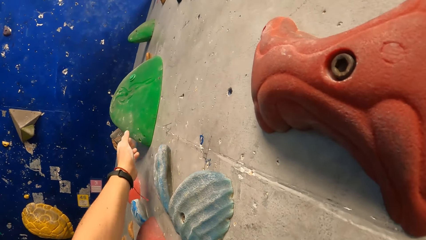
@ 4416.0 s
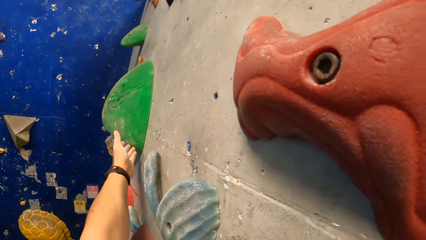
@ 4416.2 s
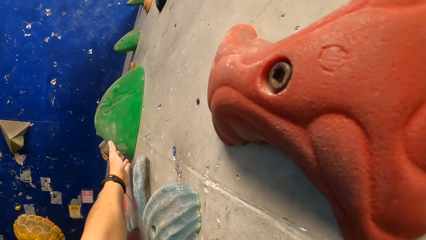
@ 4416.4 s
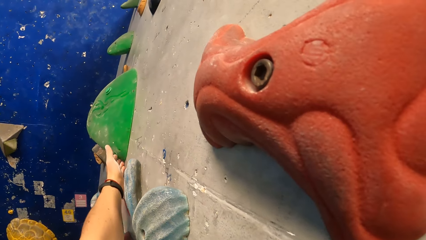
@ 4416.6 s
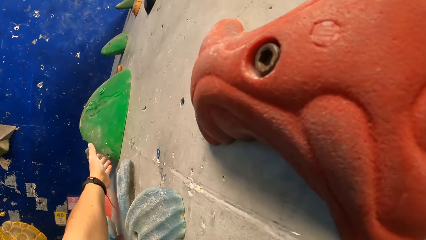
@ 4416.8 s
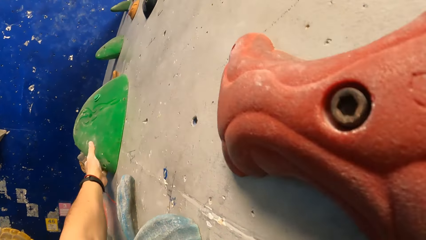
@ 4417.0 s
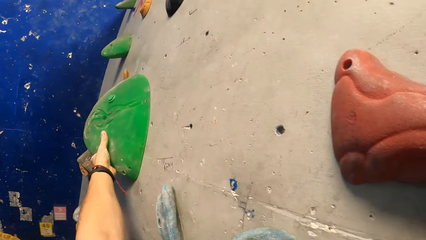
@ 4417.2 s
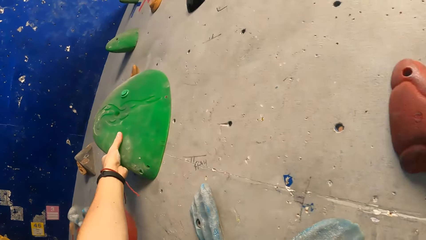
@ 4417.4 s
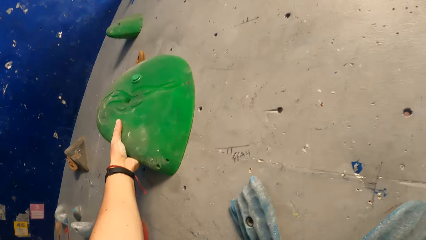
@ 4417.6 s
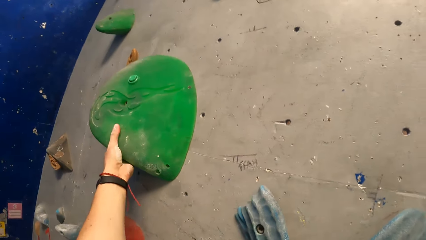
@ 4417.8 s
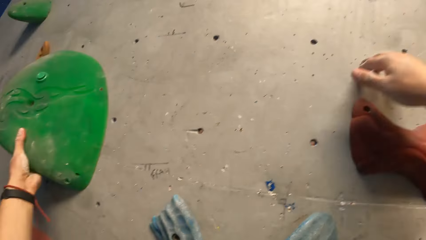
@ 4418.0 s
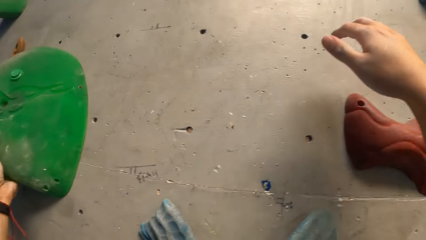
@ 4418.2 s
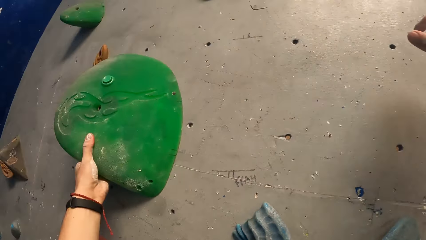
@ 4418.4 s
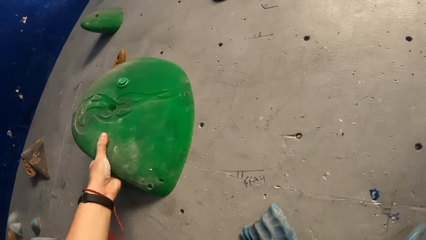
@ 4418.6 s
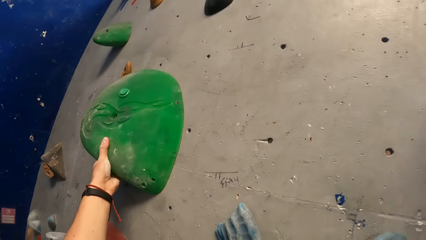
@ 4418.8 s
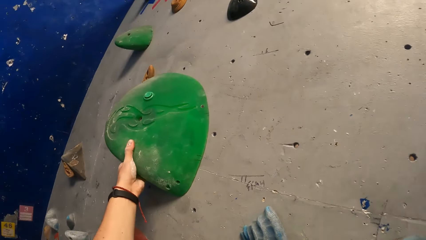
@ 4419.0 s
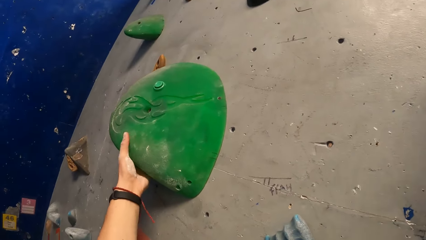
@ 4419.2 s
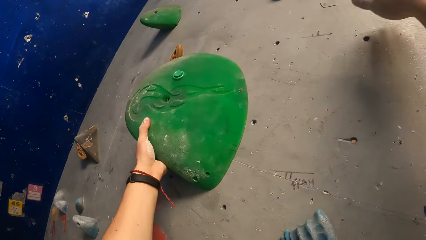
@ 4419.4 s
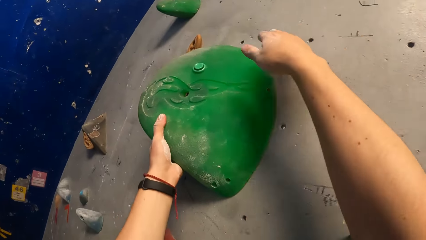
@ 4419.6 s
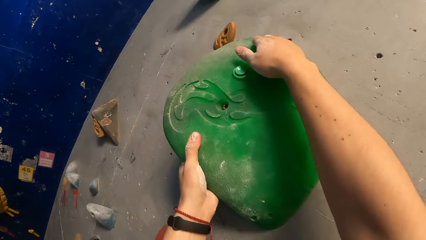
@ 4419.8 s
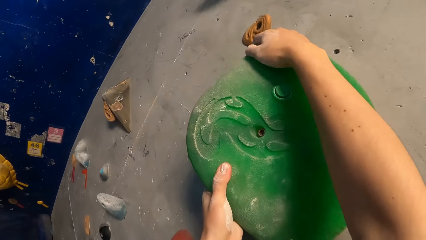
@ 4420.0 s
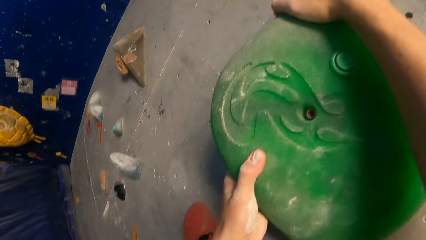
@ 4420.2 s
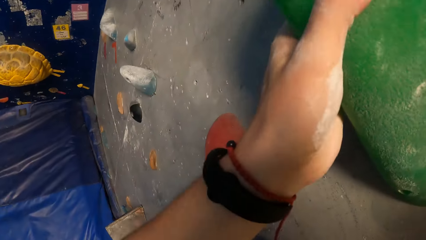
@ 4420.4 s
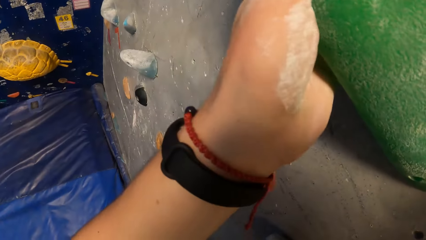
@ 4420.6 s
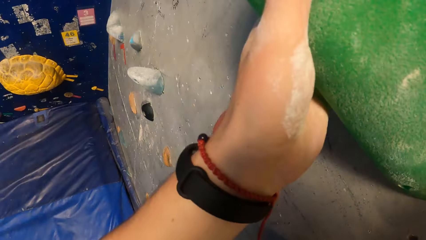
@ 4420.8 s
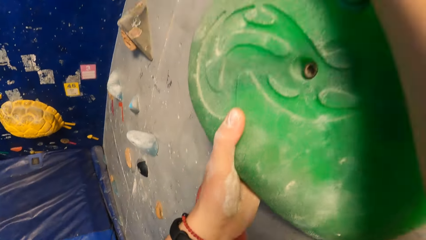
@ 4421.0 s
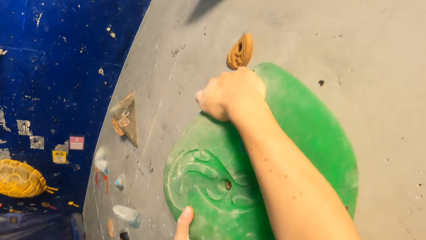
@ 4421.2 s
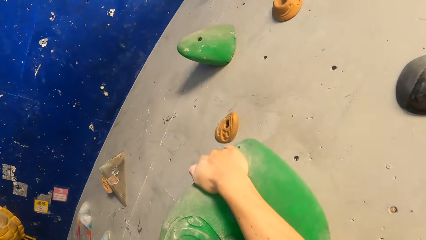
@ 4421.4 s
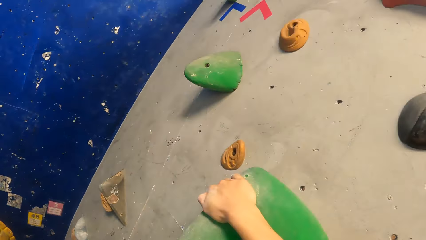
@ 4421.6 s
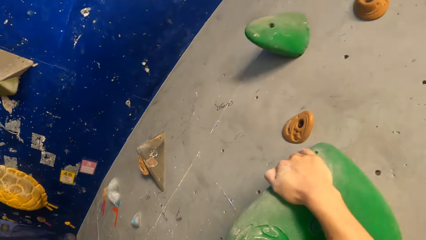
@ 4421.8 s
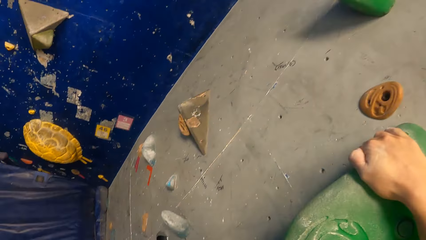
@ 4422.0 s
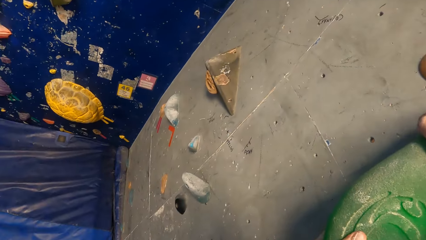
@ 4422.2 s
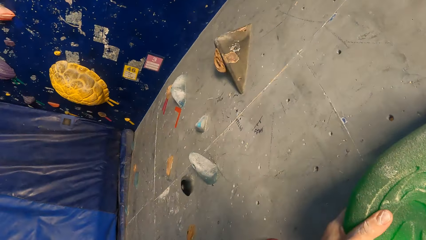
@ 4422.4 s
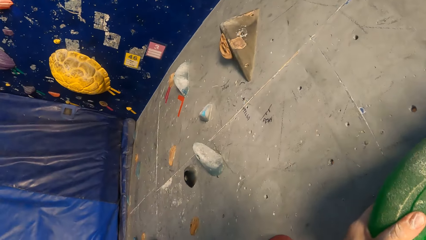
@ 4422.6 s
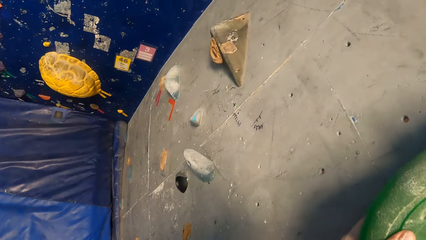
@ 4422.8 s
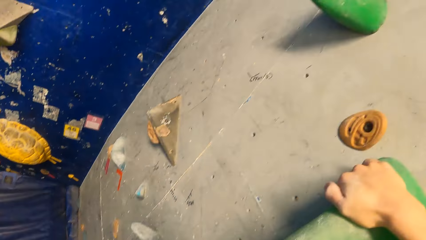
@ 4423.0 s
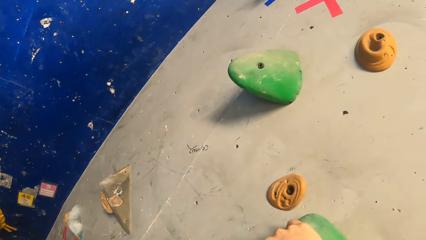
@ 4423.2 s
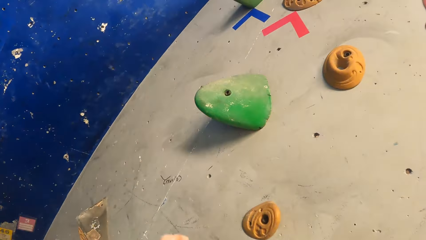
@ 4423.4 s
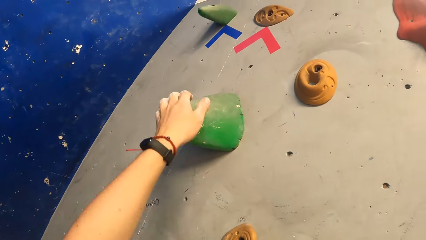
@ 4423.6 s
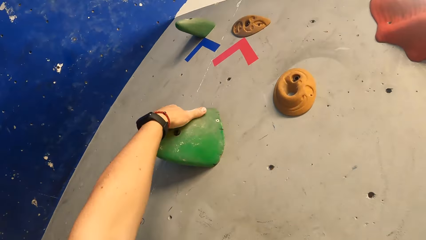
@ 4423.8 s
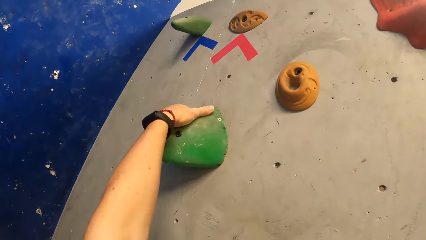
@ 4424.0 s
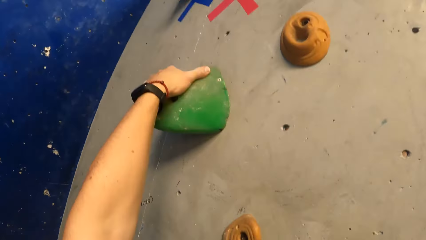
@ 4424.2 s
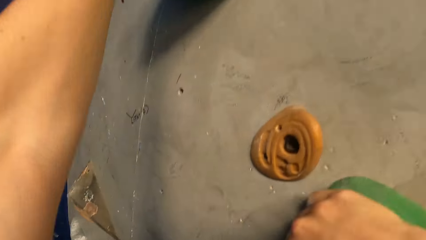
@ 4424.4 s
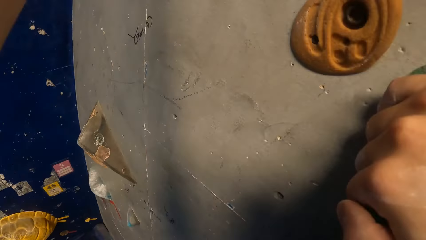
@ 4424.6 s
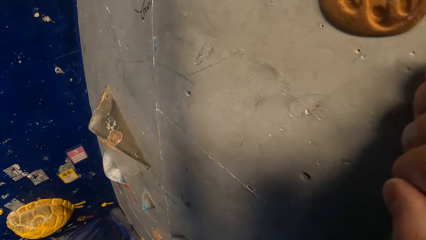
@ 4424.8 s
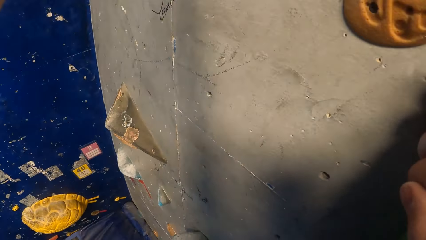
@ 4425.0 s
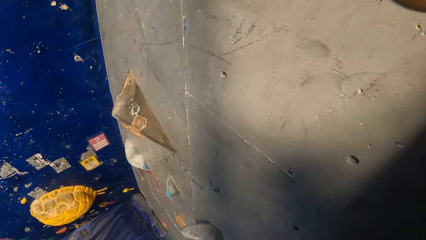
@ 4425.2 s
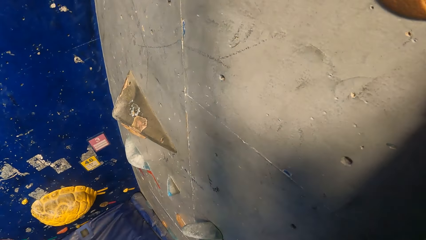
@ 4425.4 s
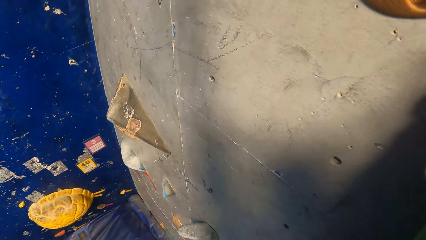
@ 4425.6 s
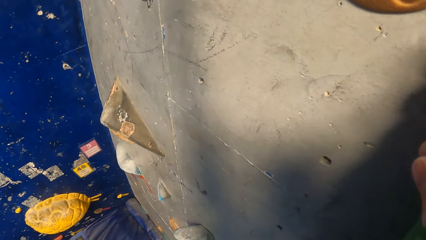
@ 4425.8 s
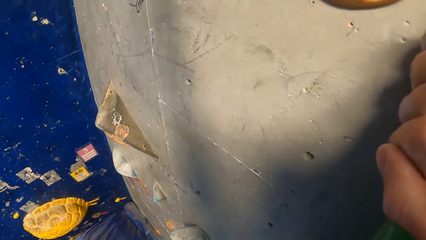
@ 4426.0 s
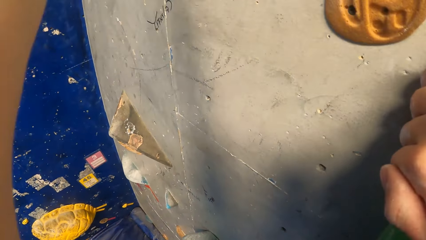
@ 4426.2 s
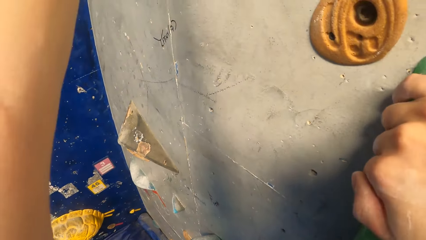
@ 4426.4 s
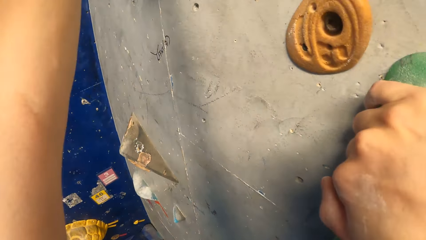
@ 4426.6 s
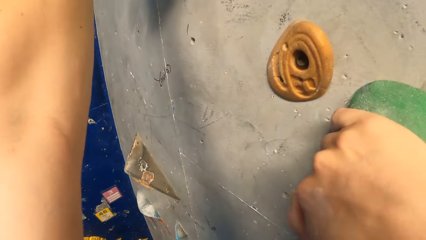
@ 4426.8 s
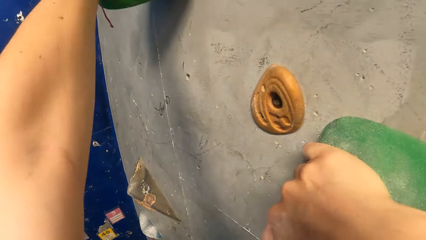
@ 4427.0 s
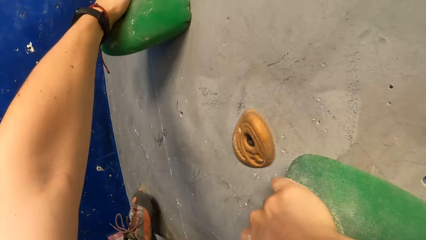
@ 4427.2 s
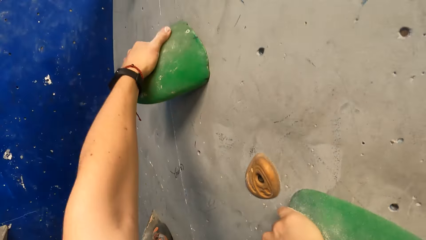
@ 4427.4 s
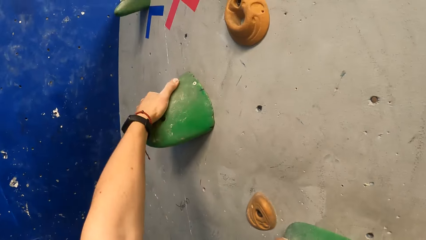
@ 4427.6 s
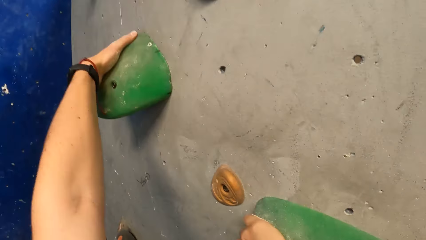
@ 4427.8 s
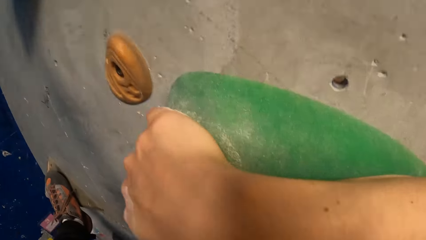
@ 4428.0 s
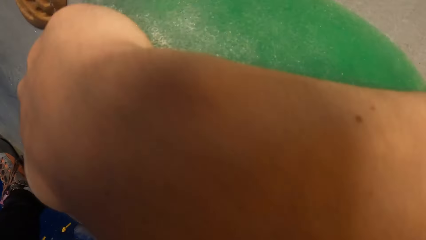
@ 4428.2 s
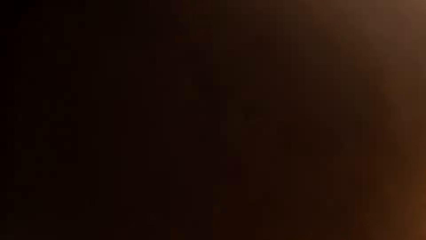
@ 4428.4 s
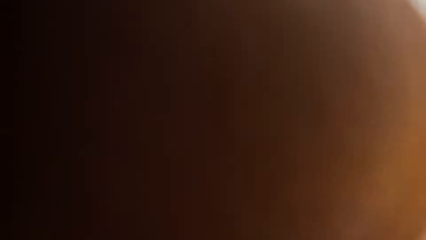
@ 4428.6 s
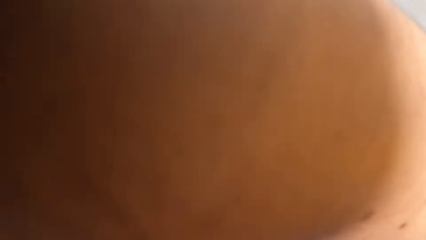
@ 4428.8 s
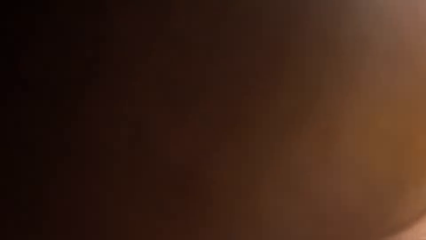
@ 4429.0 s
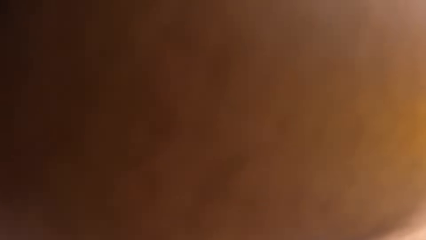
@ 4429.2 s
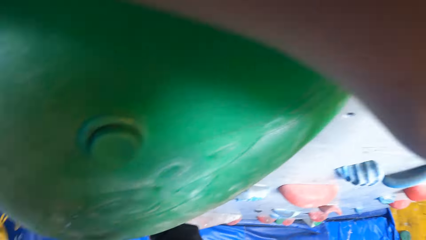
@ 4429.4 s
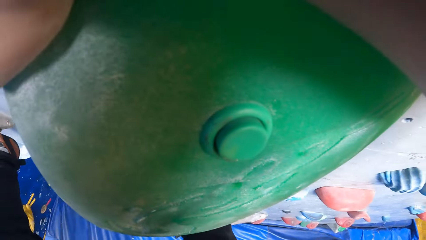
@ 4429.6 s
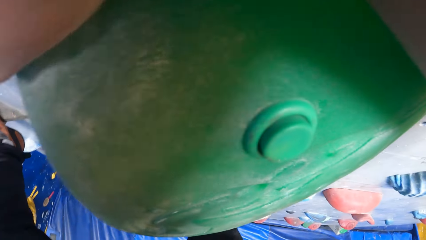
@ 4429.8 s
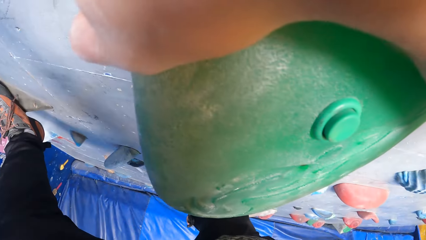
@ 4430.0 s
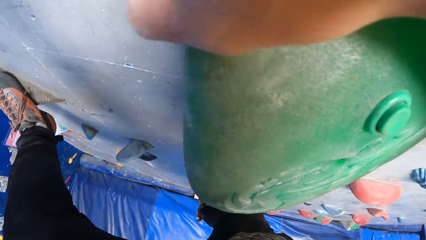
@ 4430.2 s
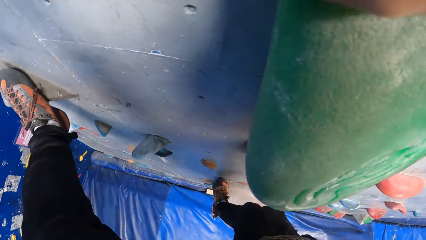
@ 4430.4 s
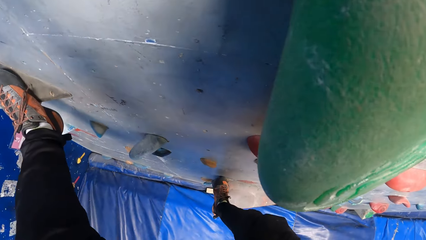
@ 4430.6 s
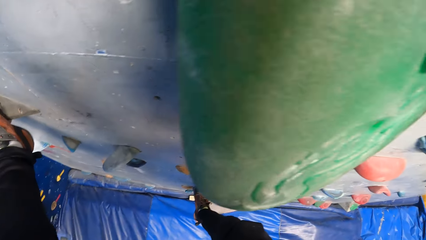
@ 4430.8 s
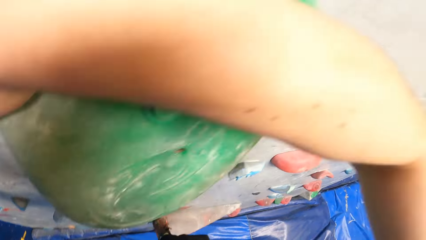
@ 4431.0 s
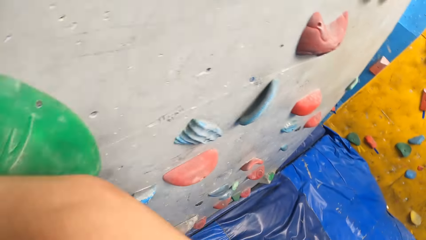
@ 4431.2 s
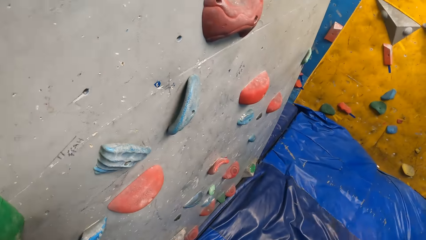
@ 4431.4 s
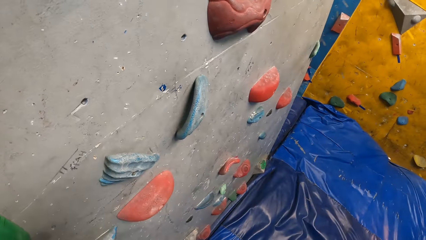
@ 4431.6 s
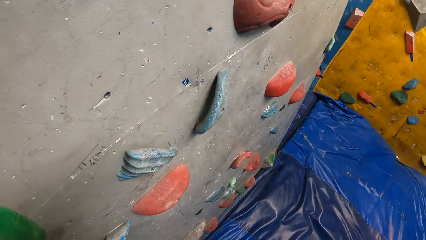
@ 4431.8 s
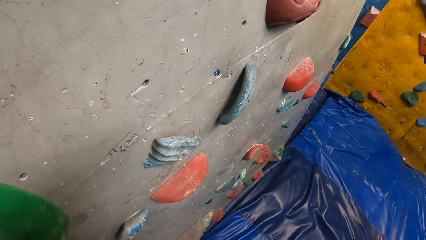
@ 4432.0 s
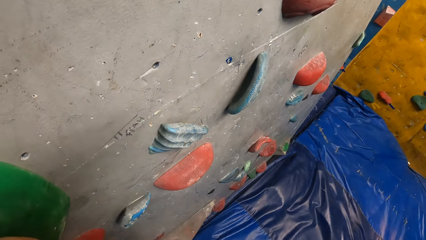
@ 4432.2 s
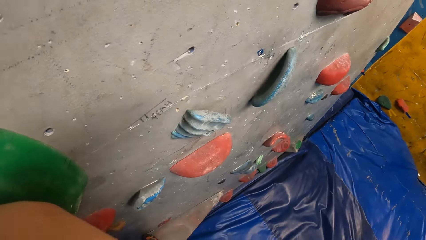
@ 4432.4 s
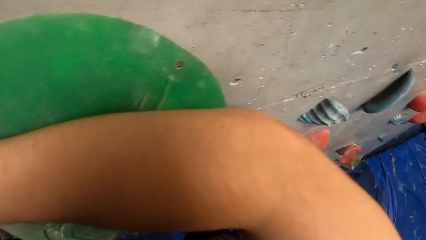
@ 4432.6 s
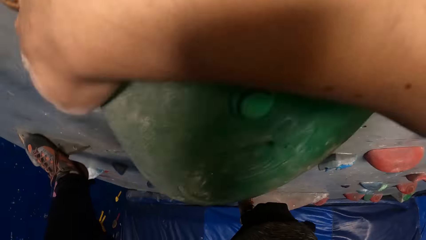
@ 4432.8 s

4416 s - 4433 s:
The camera wearer holds the holder with both hands. They look around. They hold the holder with both hands.
